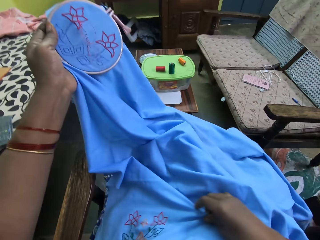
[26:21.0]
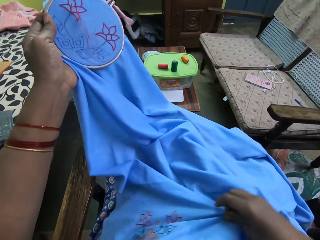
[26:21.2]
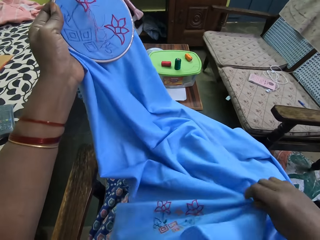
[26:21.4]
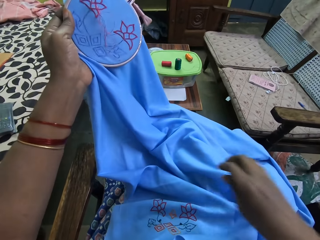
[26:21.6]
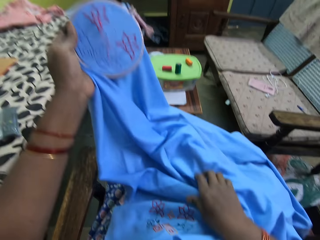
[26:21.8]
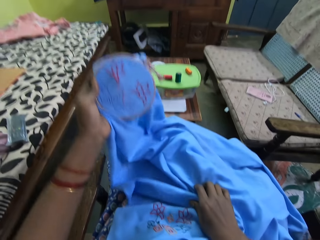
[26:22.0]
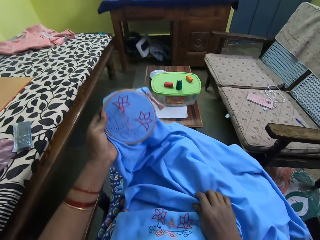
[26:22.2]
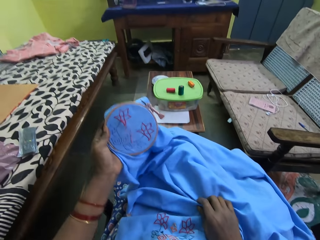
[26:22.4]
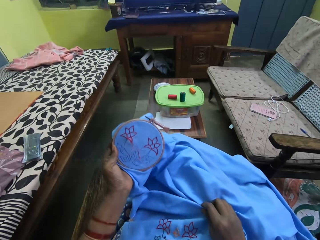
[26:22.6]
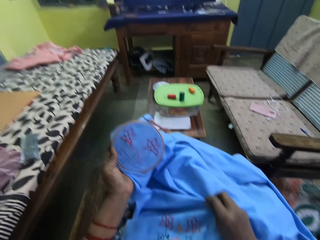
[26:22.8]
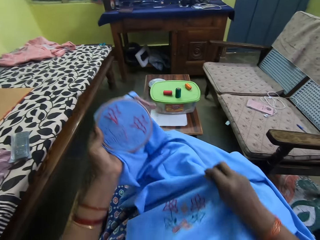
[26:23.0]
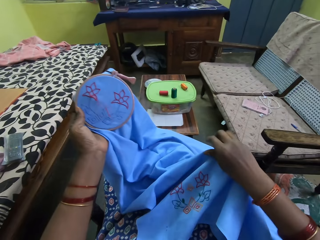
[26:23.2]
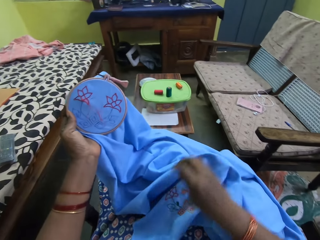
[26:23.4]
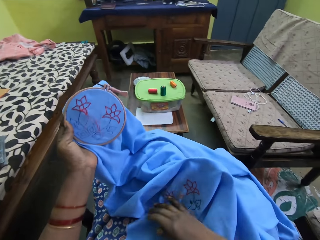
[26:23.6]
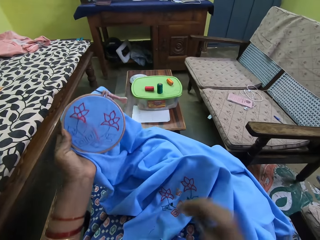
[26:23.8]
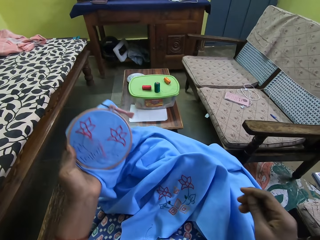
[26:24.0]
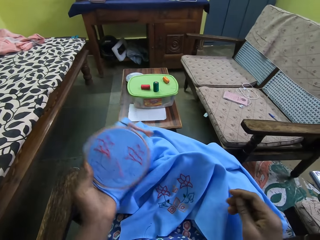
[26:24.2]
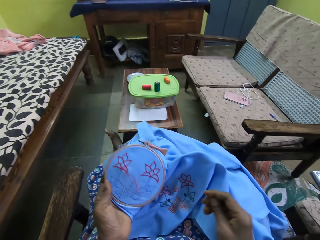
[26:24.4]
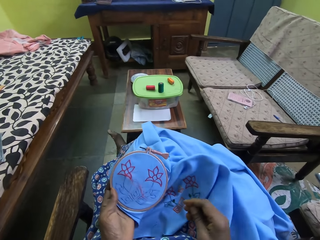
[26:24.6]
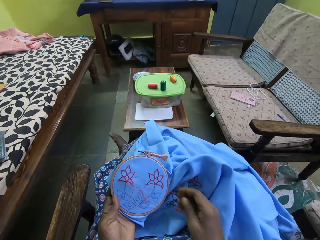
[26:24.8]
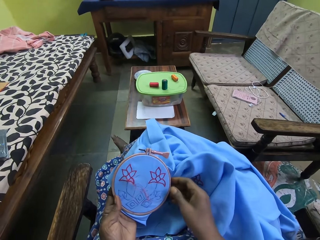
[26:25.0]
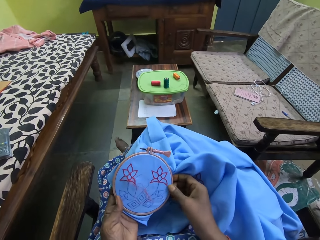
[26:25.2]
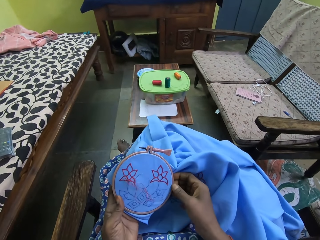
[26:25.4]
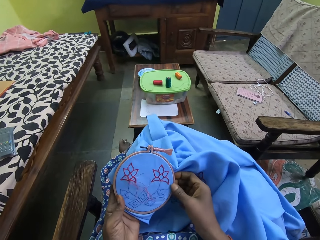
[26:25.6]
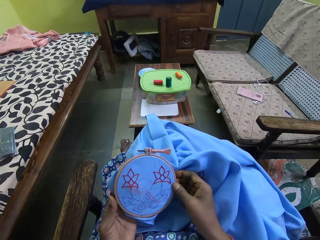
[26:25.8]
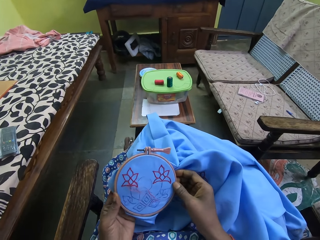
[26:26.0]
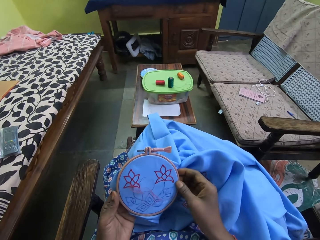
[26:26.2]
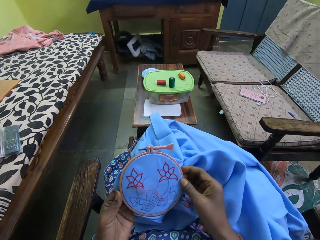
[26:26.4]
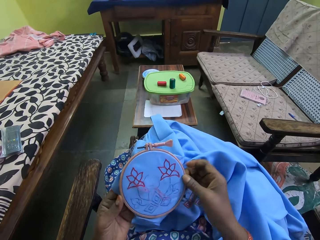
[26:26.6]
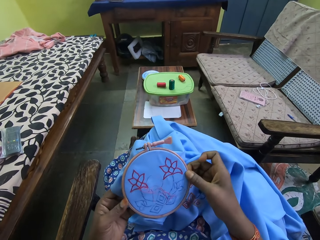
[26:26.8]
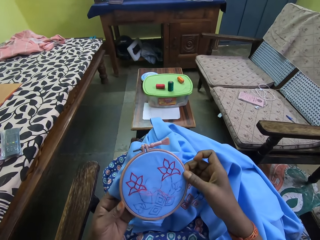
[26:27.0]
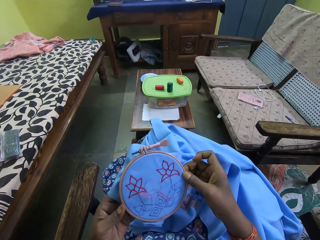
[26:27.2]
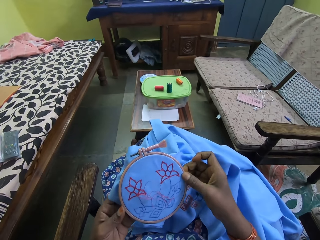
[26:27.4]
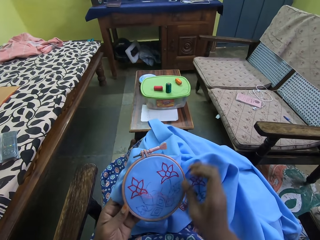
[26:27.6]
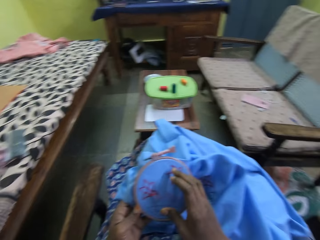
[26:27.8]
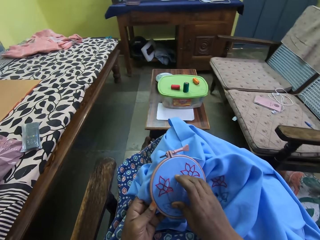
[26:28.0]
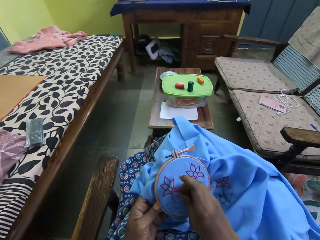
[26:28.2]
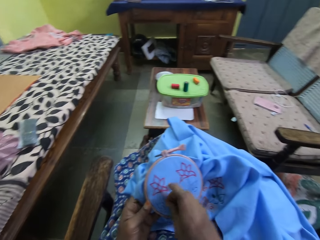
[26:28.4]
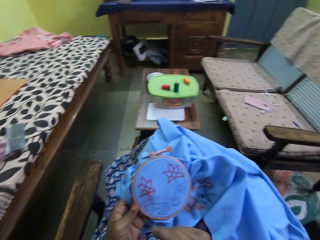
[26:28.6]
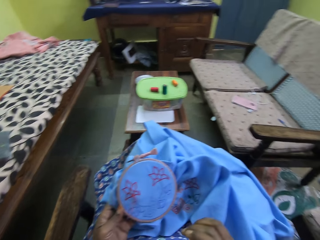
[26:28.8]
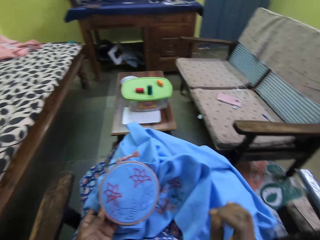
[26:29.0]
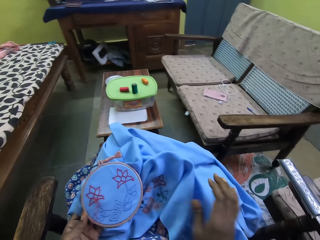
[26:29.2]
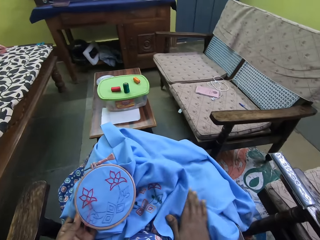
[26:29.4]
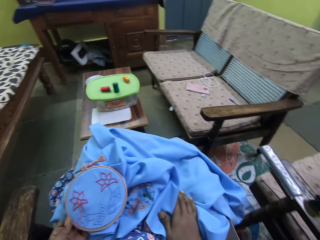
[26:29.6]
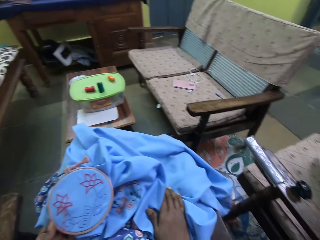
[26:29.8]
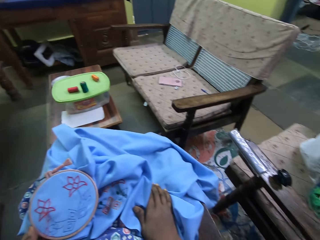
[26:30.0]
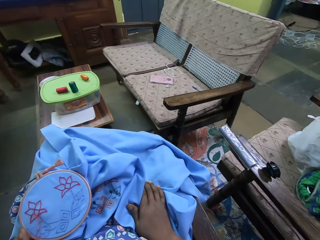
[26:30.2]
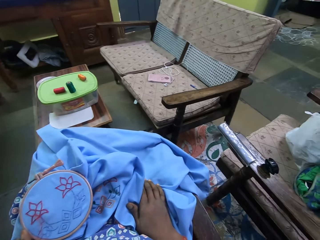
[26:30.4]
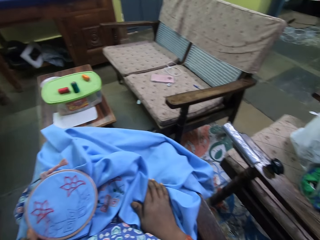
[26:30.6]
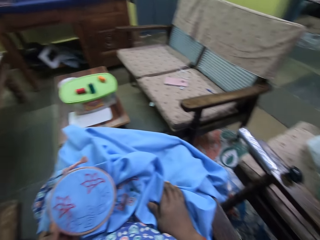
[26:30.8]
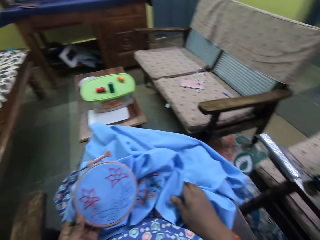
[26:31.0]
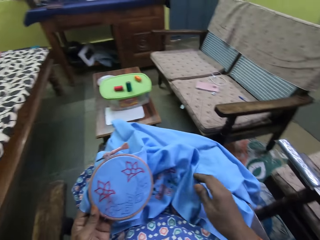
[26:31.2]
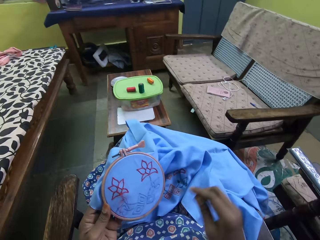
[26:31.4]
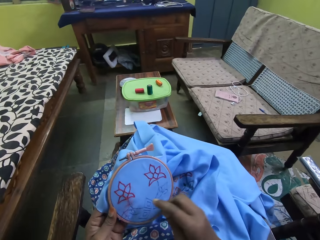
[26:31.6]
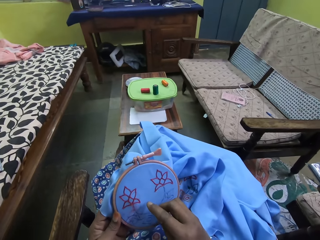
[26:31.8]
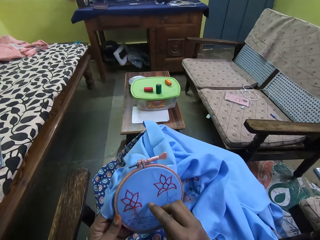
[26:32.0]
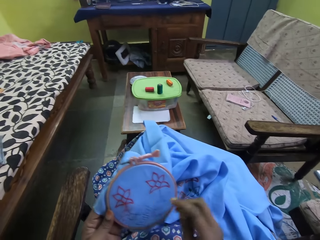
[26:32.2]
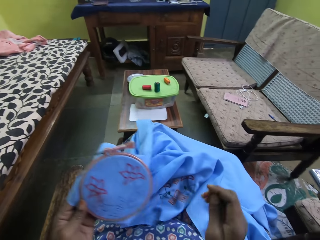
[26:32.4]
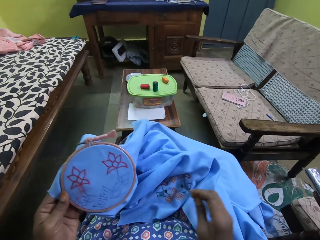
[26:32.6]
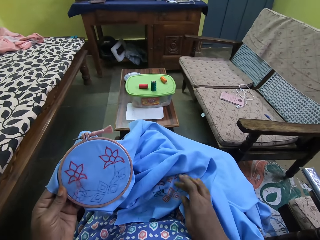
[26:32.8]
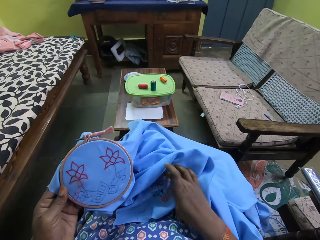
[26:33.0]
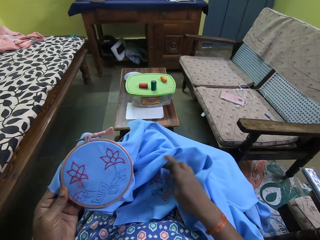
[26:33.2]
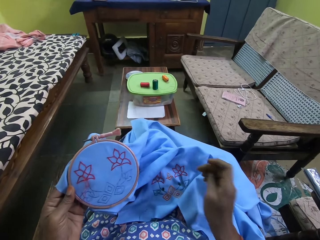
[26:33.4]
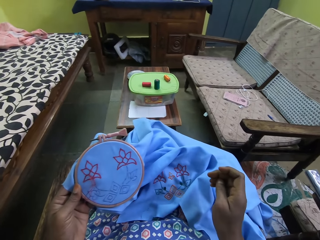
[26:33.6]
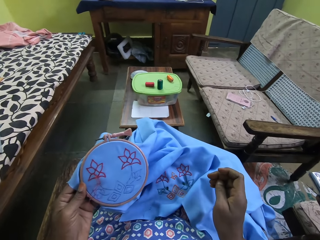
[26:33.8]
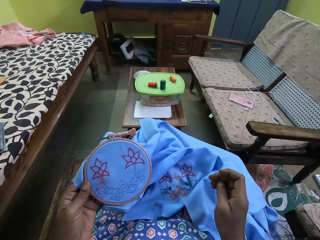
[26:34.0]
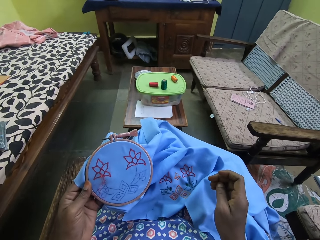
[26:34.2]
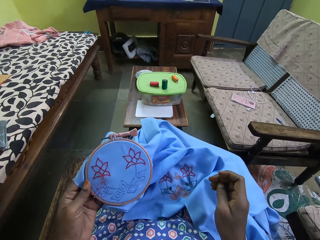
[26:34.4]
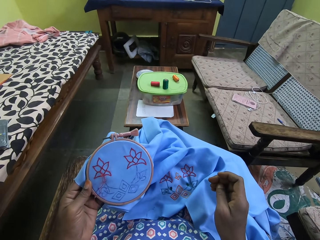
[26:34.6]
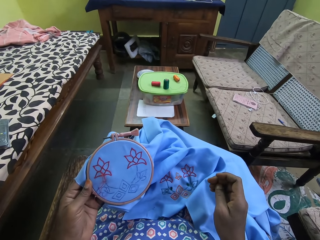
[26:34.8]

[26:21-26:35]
The camera wearer looks at the fabric. They touch the fabric.

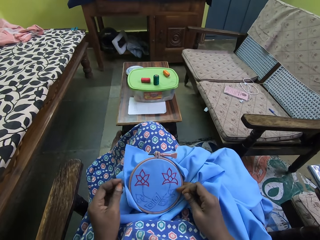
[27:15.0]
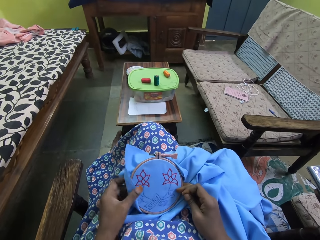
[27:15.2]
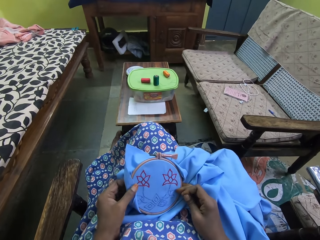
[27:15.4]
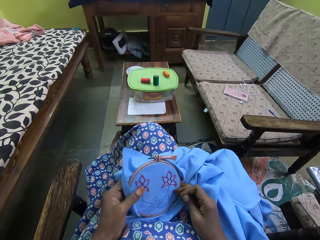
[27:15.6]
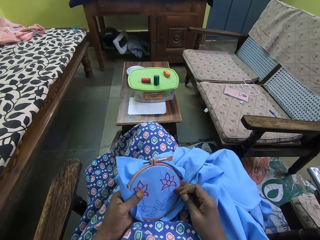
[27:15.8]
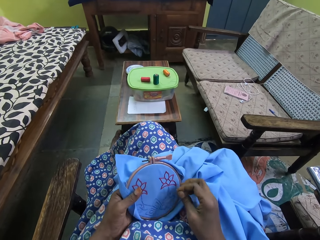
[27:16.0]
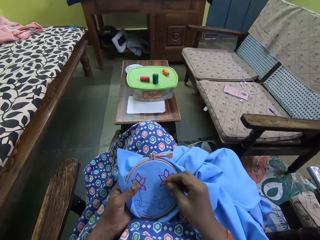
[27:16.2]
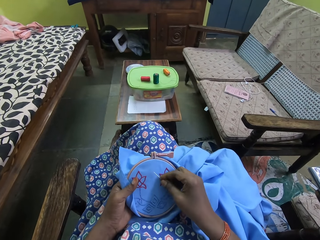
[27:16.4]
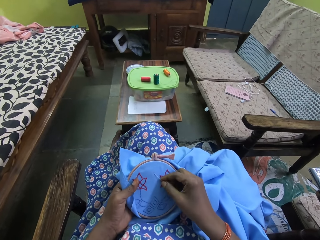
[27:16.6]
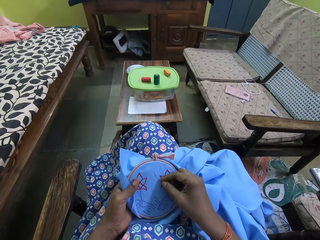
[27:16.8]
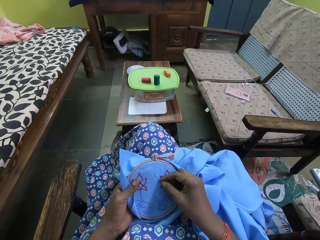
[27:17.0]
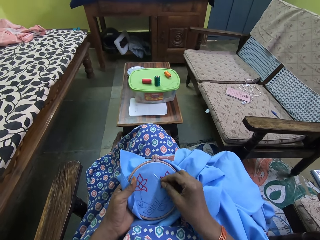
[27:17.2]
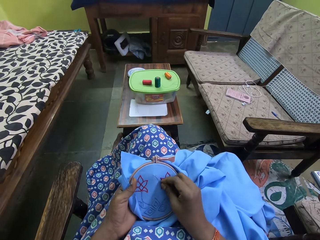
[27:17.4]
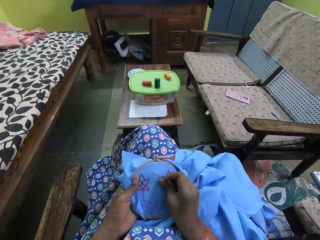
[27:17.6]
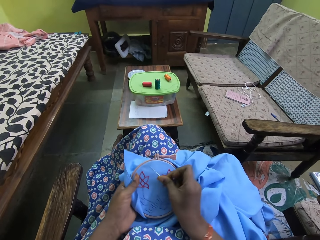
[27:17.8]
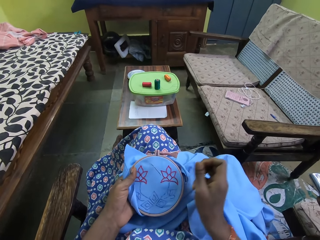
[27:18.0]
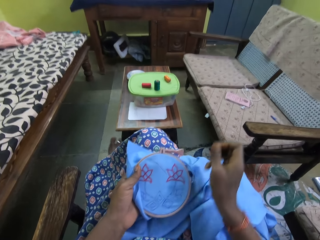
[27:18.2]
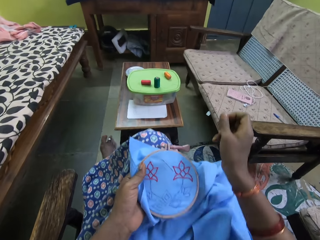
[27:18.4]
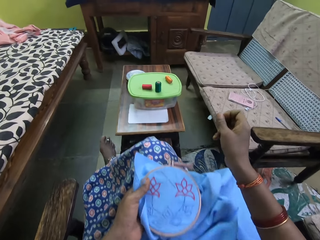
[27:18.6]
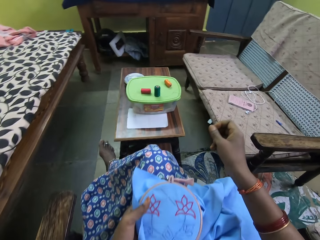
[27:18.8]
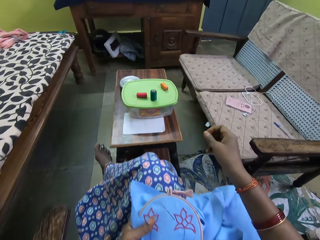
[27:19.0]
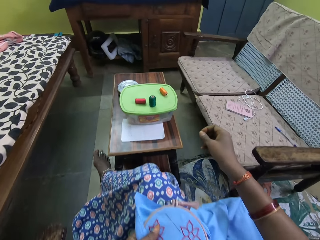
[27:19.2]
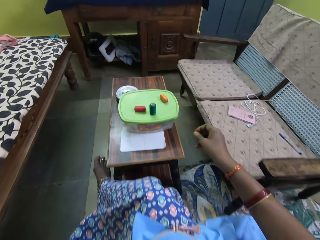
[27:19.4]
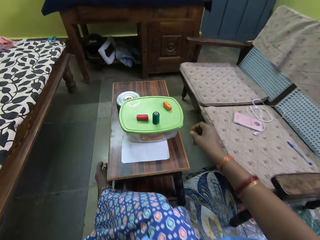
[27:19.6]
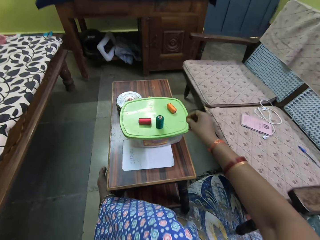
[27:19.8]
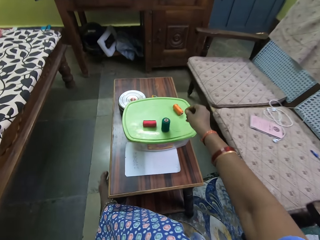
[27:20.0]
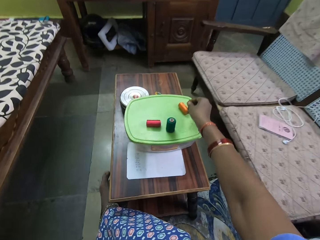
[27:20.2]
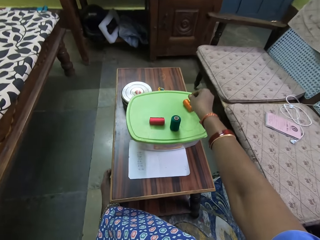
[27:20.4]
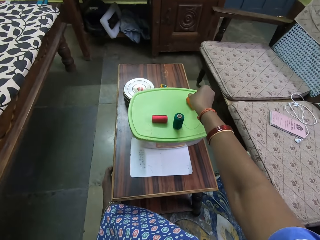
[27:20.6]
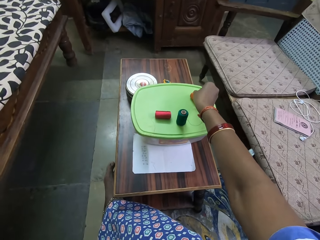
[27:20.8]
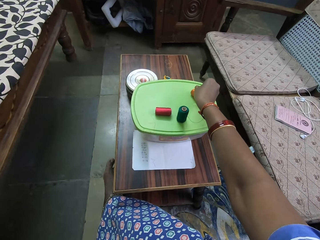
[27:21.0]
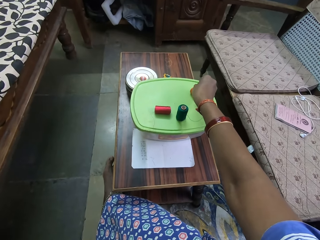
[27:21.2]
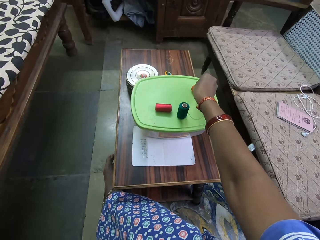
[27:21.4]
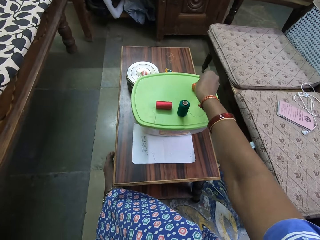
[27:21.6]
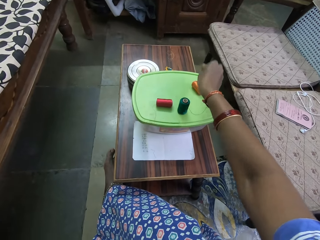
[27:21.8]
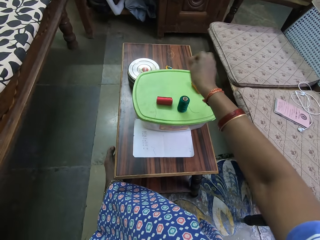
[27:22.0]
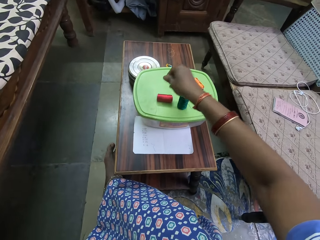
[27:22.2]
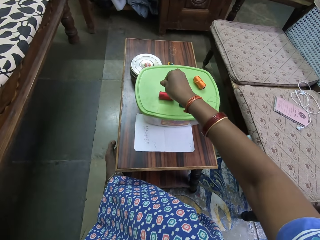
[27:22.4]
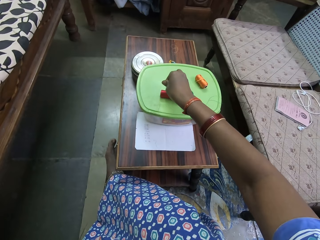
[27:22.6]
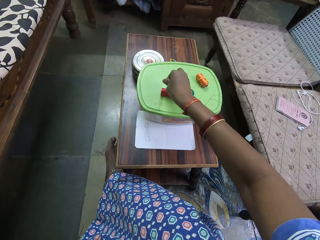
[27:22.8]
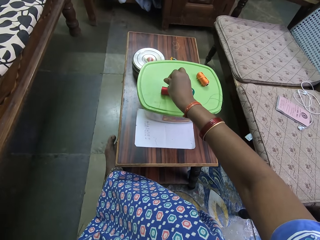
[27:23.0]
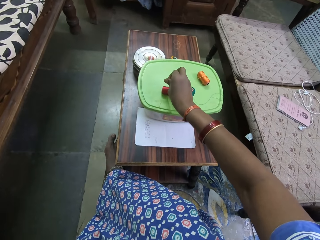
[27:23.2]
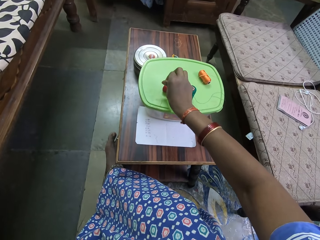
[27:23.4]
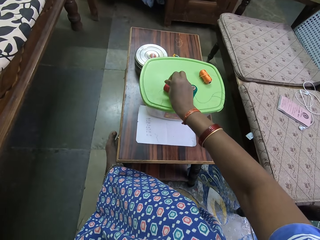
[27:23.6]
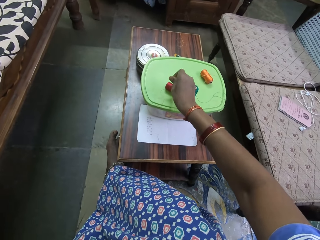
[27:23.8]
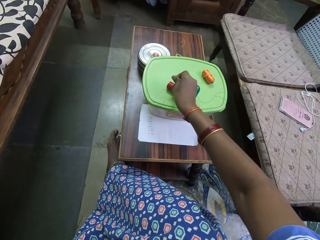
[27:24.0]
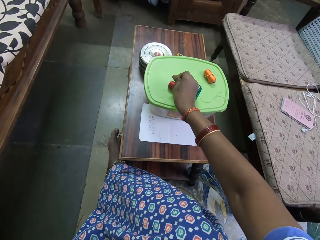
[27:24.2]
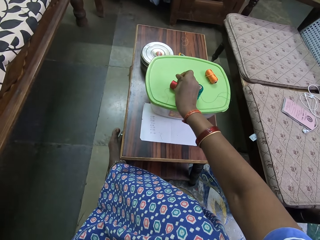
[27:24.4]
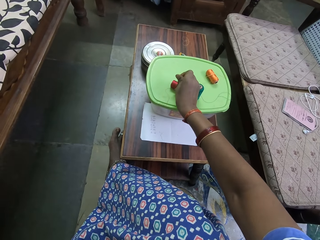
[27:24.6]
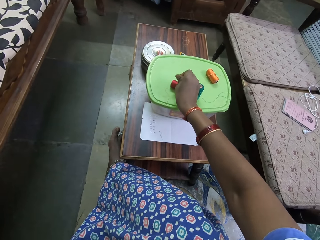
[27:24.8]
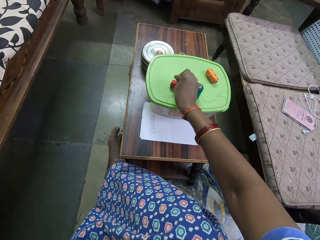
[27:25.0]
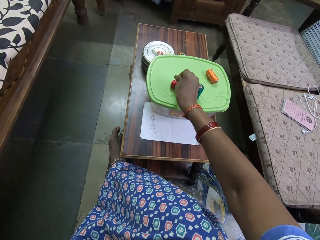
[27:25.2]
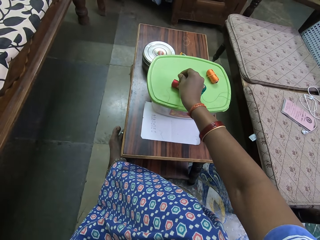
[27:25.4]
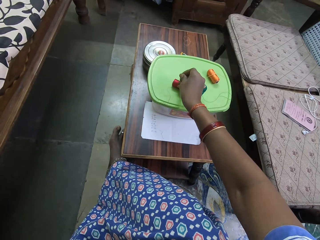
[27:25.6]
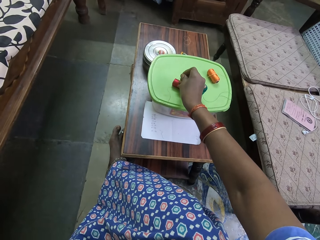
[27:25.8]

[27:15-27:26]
The camera wearer embroiders the craft with the needle and thread in her right hand. She moves her hand forward. She draws the thread from a thread bundle on a container on a table with her right hand. She puts the needle in her right hand into the thread bundle on the container on the table. She moves the thread up and presses the needle on the thread.
